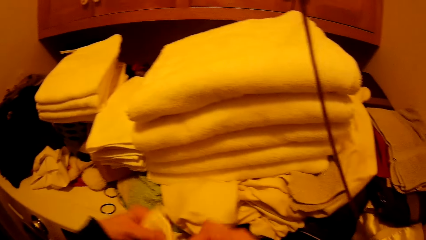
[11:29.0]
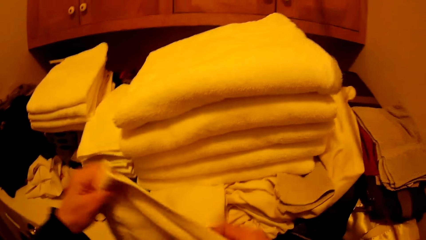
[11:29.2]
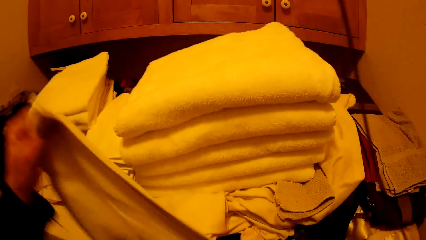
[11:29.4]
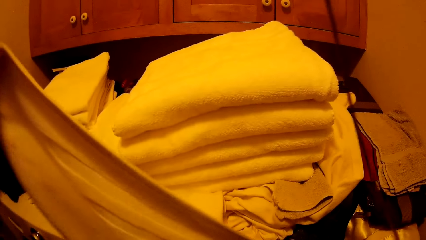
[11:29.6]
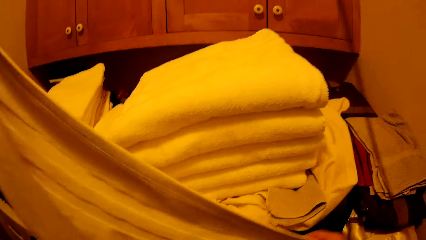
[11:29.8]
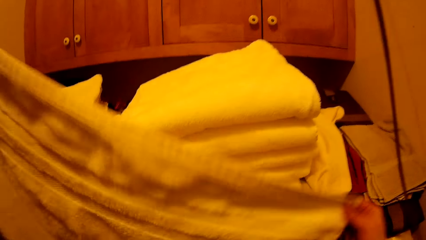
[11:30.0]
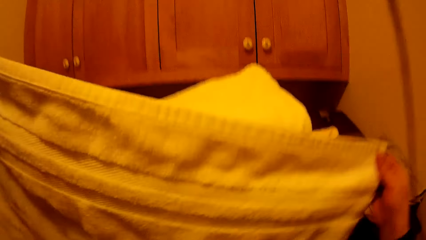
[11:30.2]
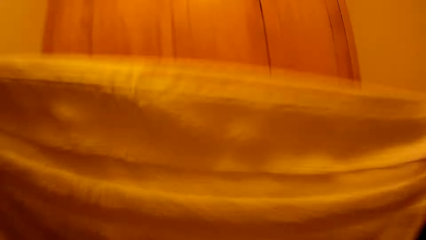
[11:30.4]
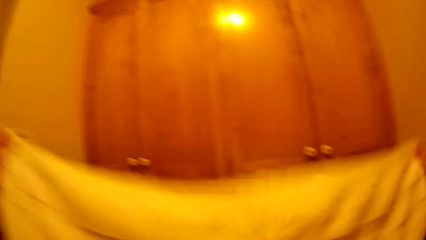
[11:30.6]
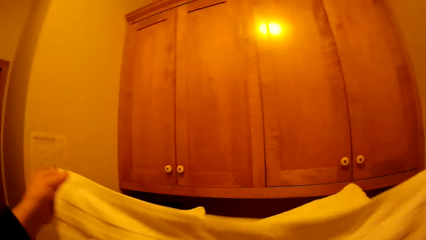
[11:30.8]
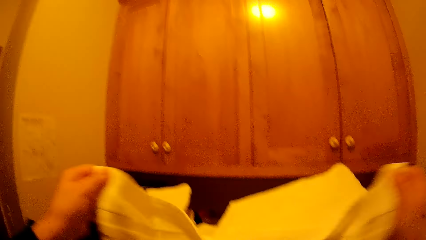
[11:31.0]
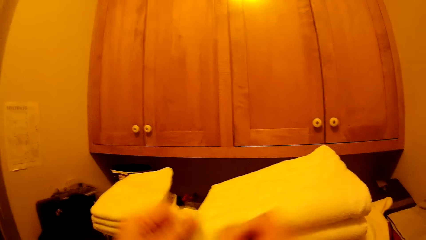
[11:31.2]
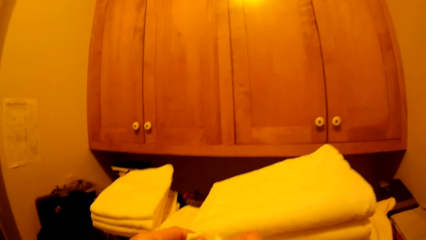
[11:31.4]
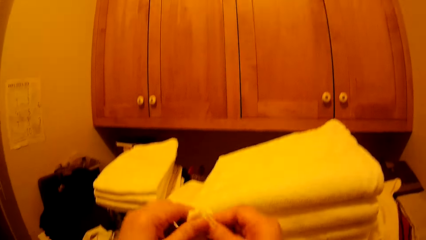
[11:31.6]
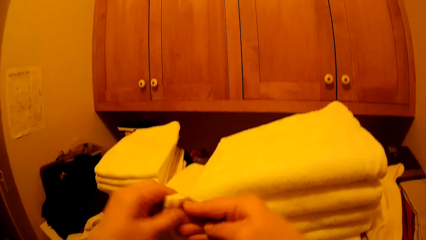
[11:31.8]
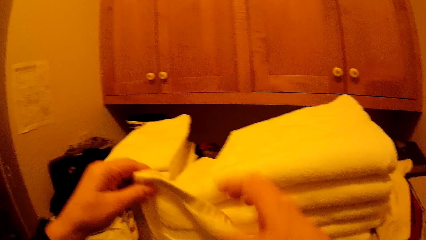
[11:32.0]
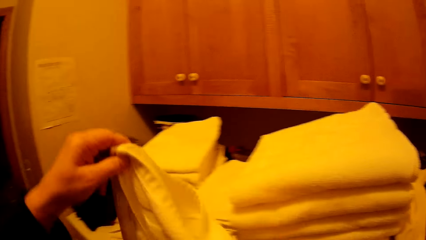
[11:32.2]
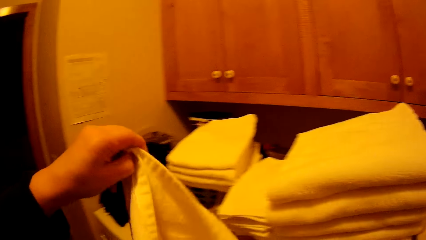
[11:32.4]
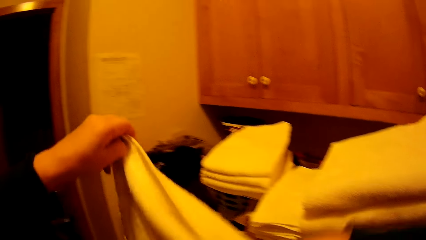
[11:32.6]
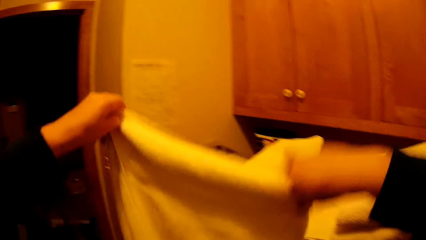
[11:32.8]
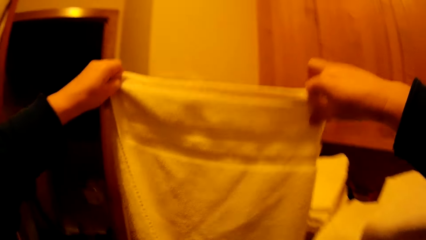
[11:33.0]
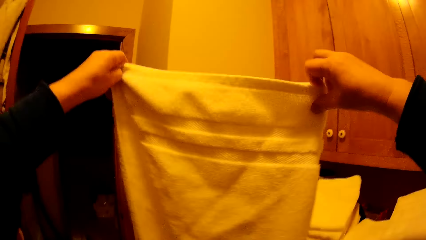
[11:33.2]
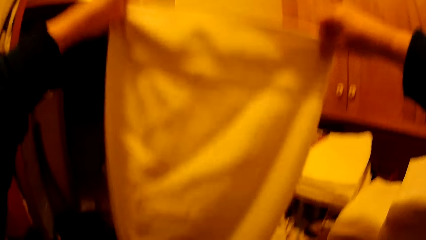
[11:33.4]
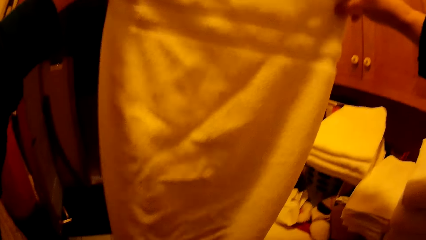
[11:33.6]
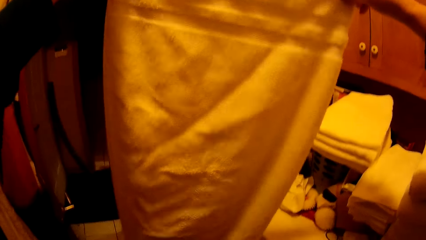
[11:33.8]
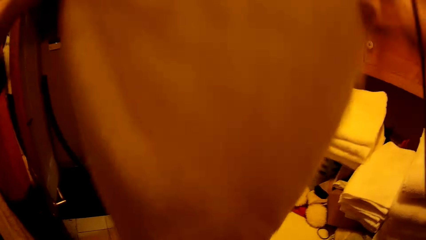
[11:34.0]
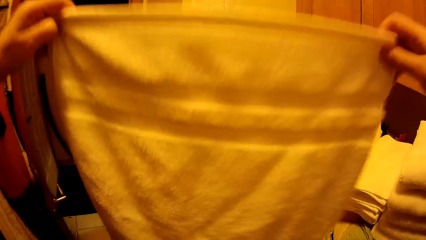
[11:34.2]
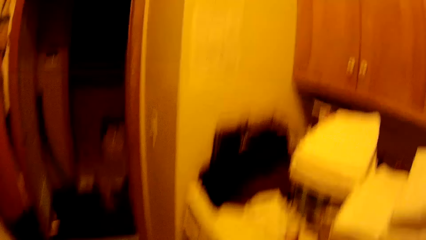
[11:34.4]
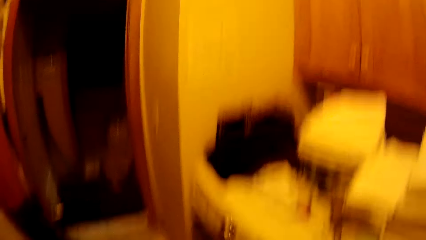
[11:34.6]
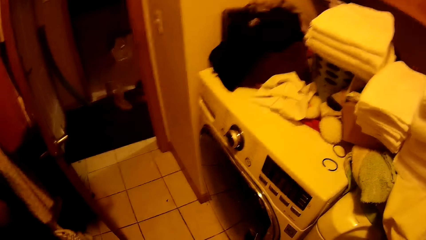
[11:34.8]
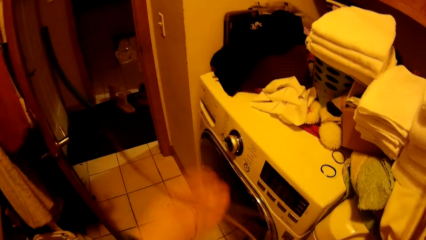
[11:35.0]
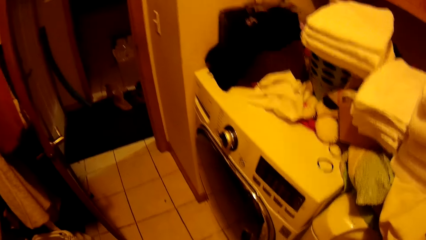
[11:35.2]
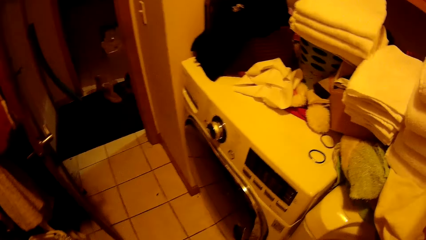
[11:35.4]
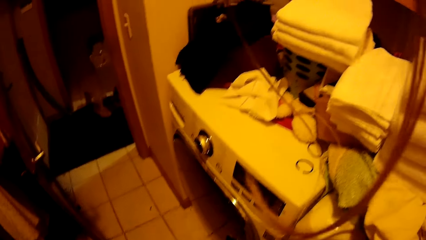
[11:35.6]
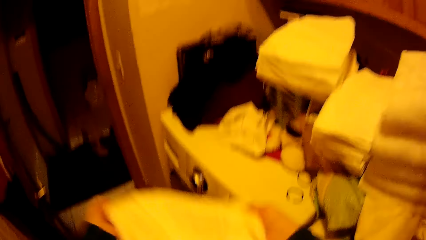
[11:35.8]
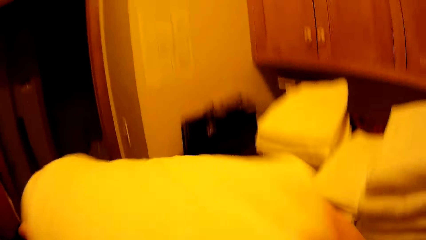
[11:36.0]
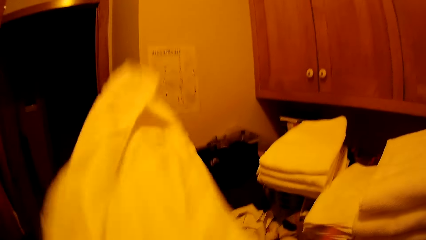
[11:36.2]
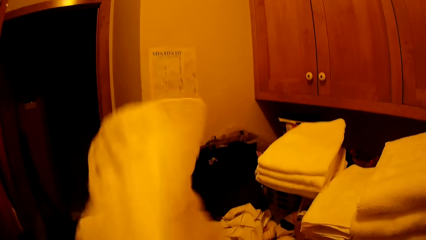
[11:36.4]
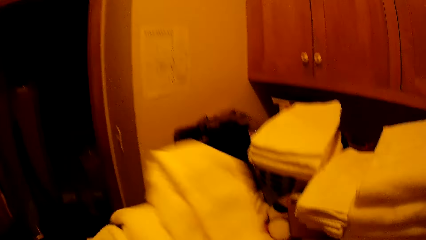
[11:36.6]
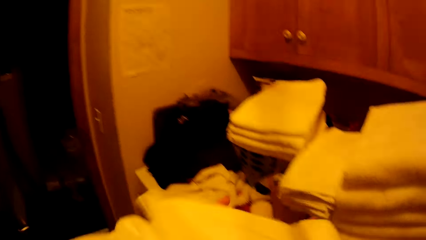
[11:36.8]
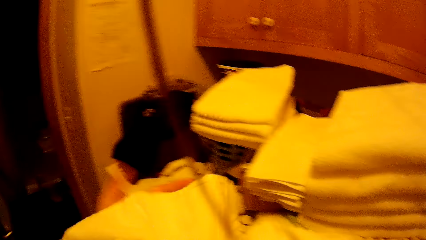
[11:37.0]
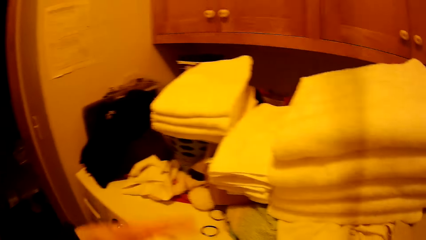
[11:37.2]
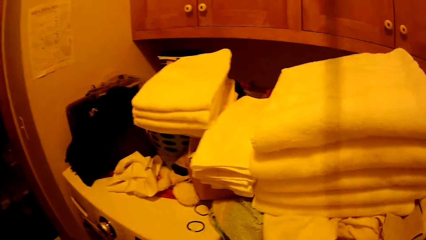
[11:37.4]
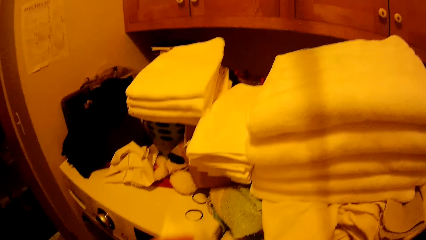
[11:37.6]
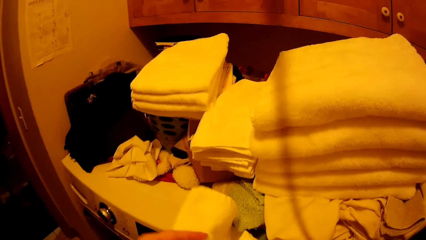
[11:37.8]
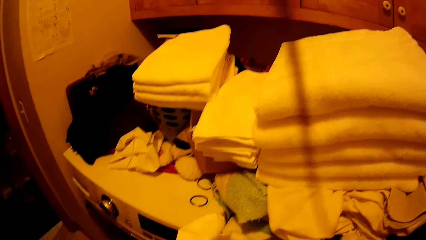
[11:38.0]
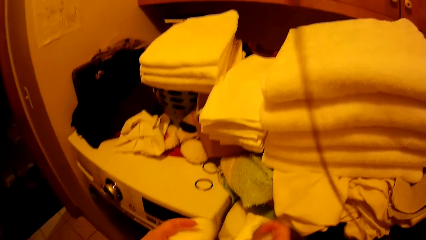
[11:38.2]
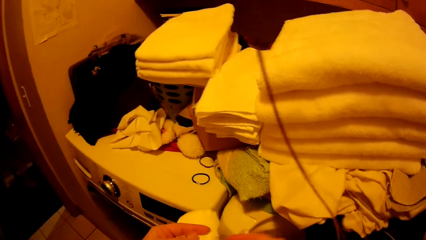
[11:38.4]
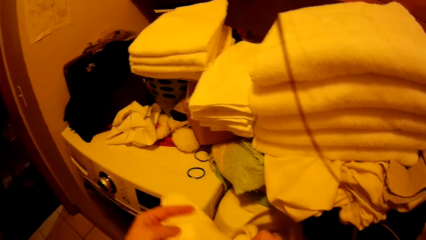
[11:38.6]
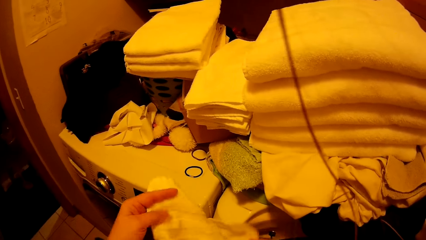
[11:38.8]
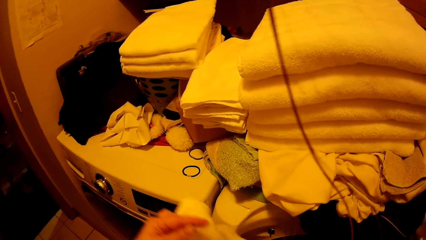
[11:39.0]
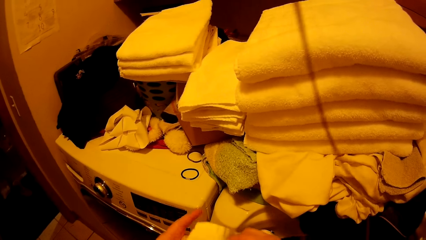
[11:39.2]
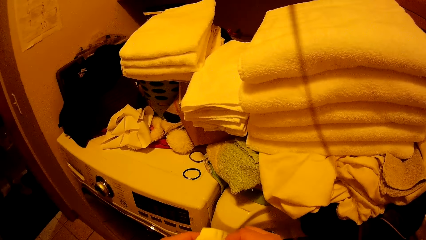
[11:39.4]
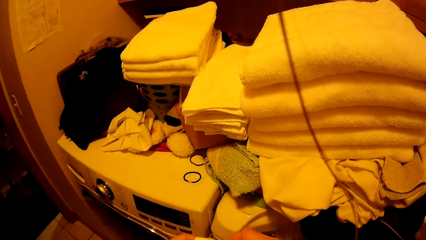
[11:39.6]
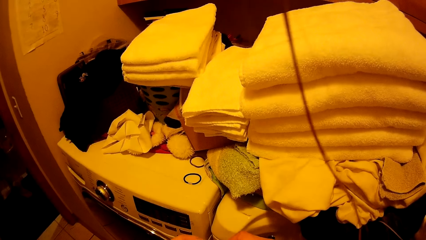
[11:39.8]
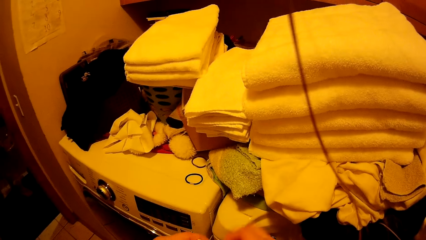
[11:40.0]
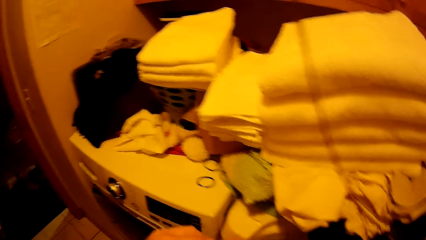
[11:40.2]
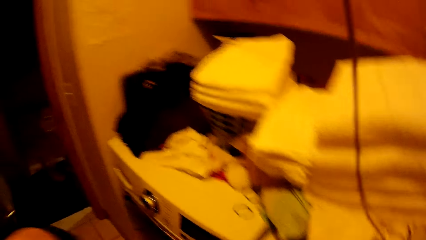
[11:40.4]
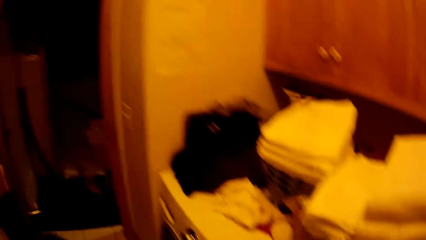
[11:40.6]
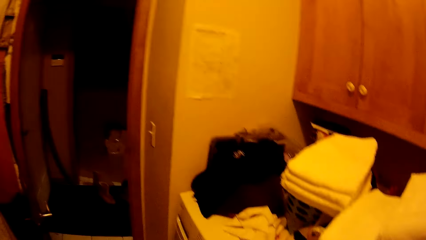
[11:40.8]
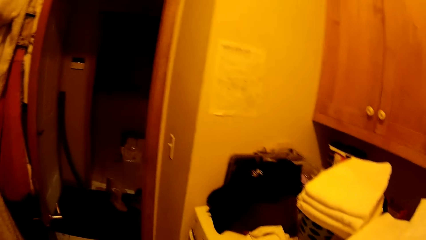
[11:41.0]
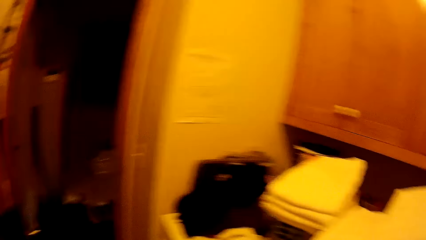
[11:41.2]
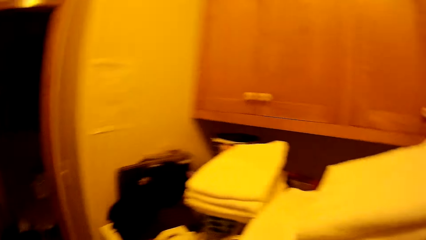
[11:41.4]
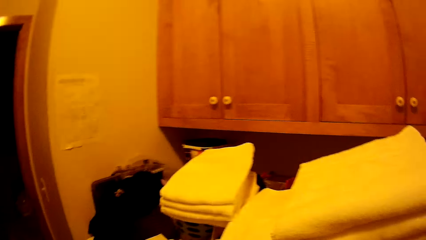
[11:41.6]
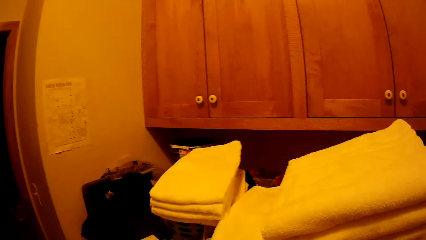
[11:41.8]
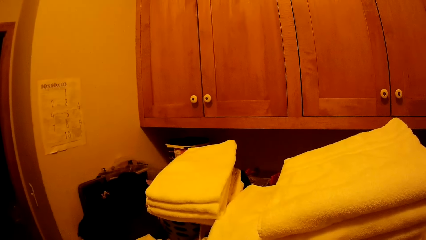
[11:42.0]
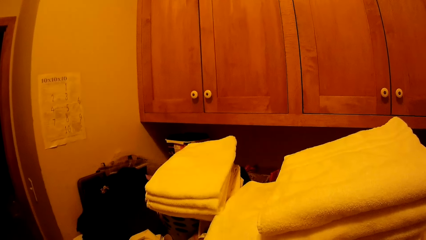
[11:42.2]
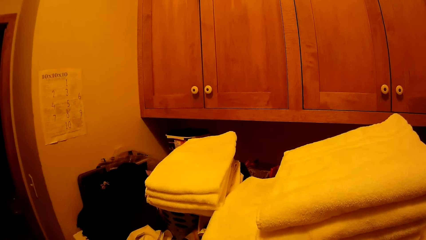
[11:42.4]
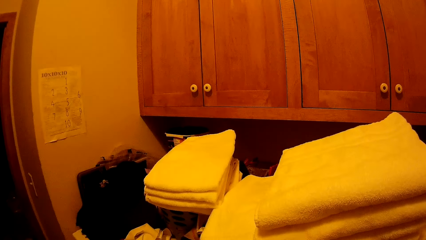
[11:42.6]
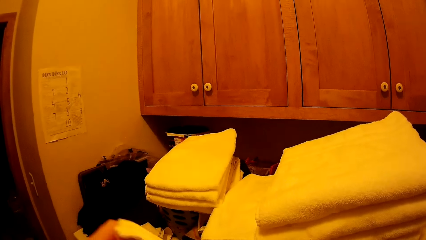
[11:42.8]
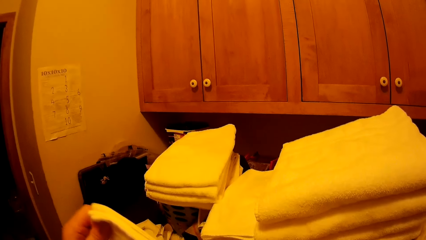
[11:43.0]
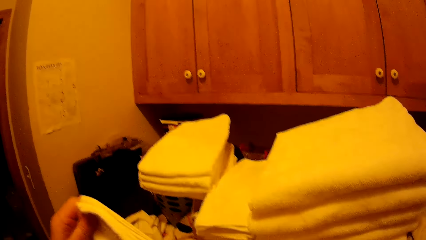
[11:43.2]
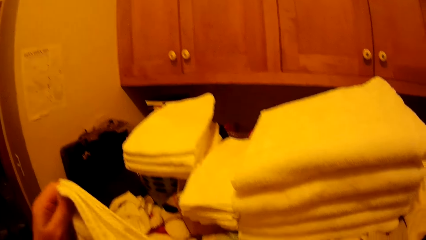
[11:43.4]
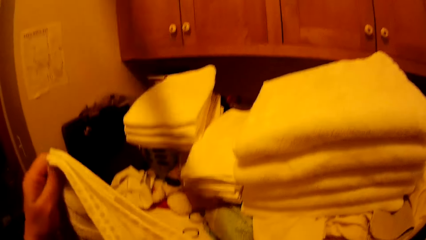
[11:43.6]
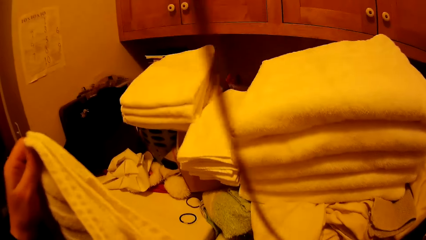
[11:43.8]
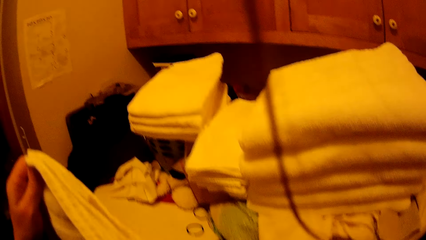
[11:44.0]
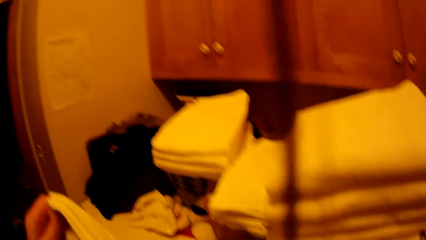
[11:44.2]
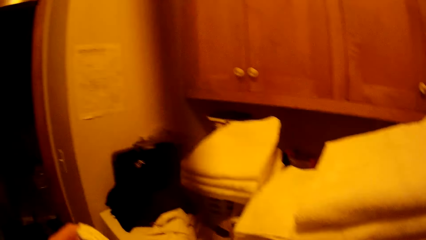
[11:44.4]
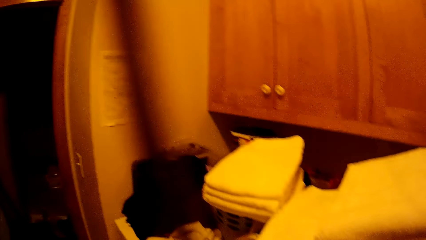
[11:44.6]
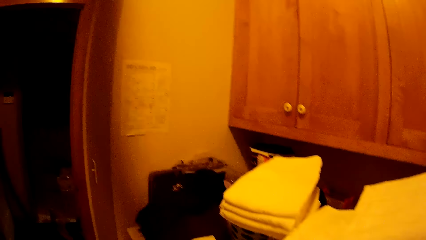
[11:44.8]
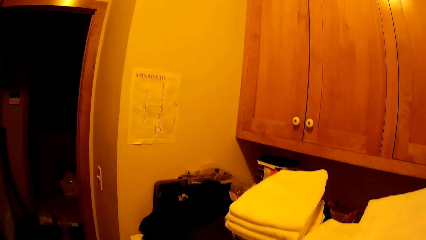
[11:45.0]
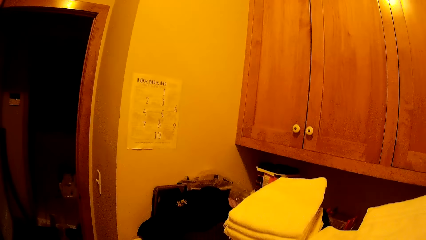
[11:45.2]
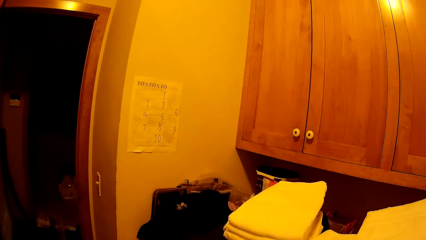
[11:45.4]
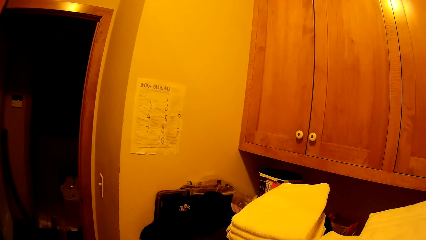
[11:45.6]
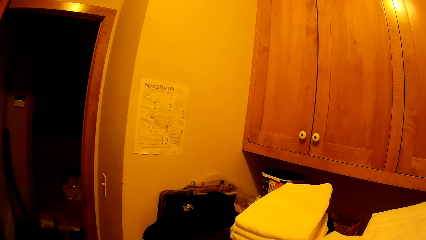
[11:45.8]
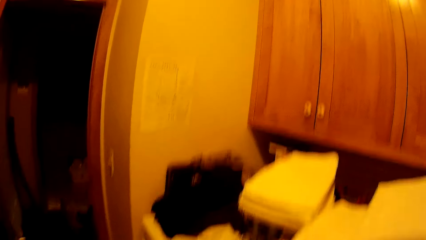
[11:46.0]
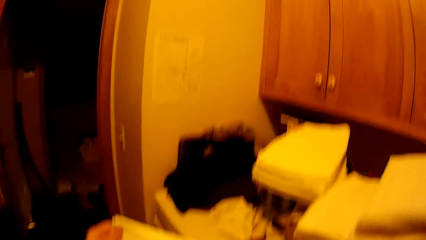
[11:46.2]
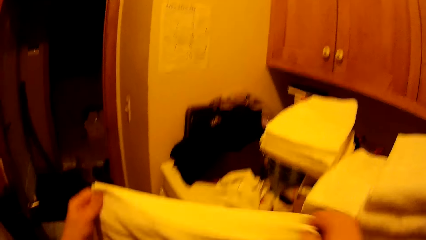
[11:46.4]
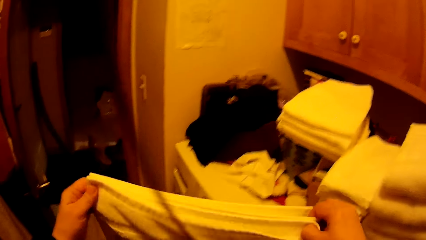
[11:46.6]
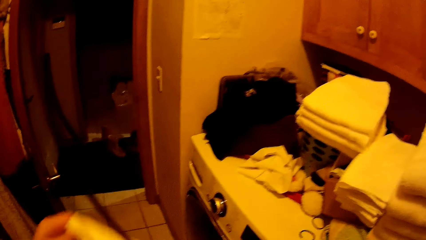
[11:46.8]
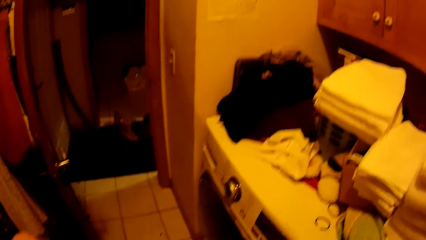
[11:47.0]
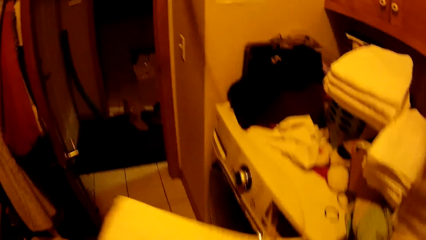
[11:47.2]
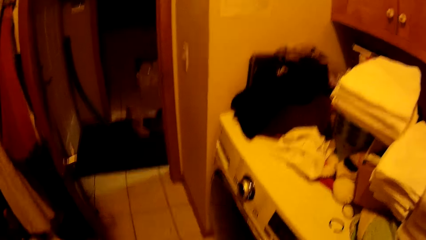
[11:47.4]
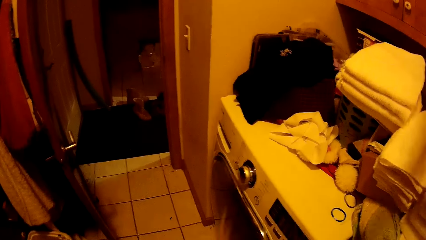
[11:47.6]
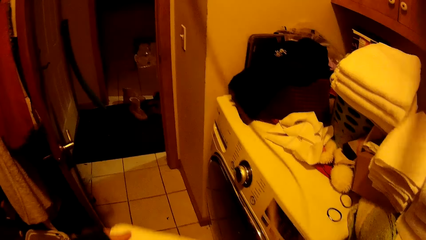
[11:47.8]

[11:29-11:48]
The camera wearer folds a towel with both hands.
